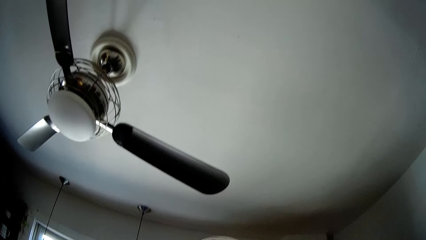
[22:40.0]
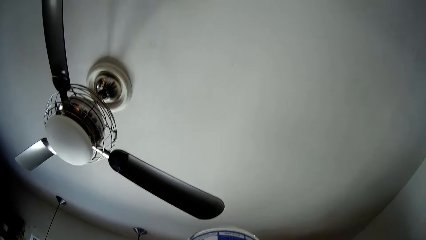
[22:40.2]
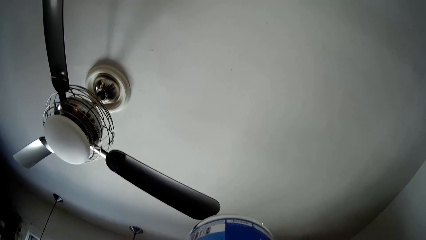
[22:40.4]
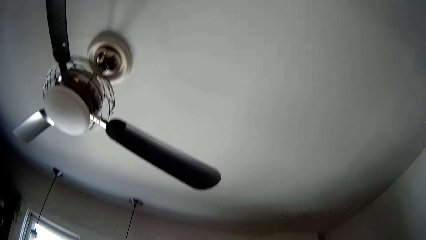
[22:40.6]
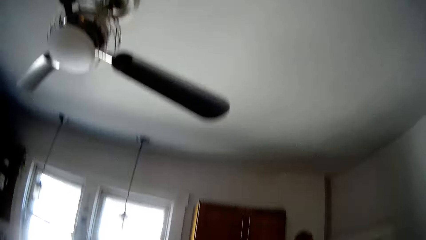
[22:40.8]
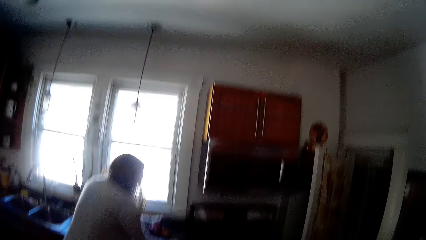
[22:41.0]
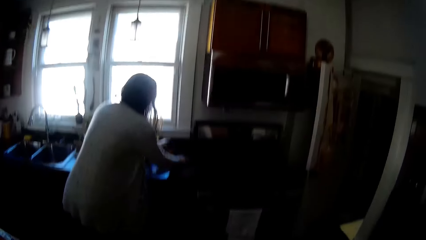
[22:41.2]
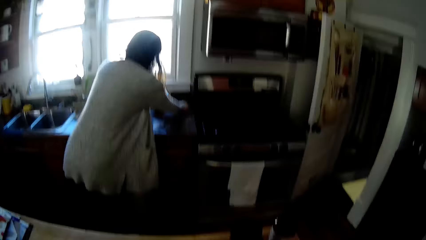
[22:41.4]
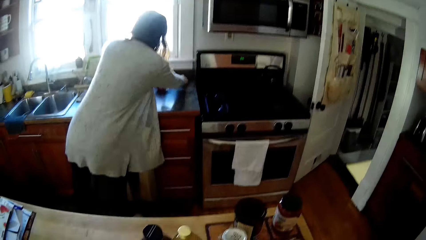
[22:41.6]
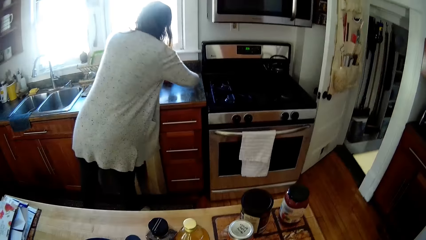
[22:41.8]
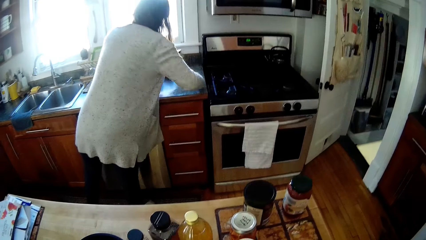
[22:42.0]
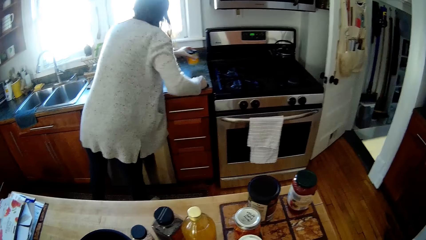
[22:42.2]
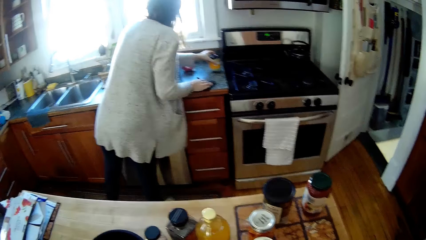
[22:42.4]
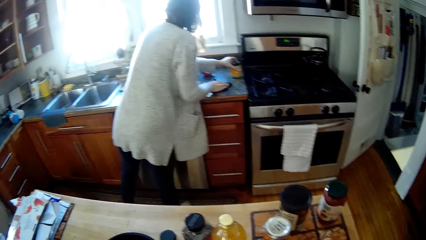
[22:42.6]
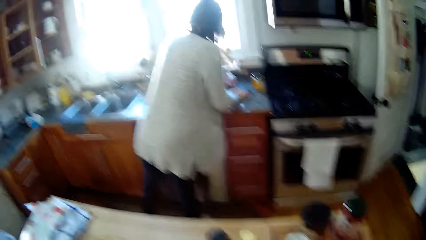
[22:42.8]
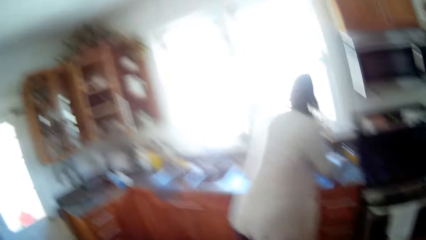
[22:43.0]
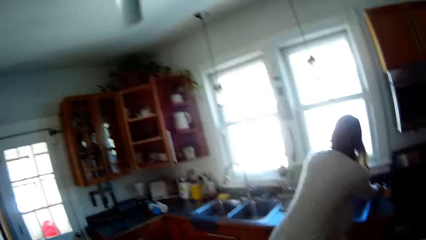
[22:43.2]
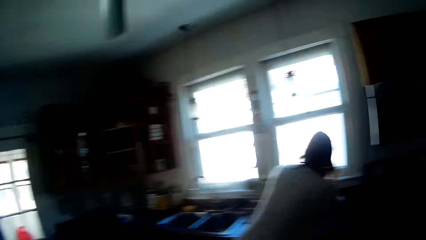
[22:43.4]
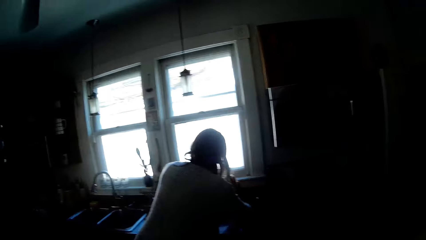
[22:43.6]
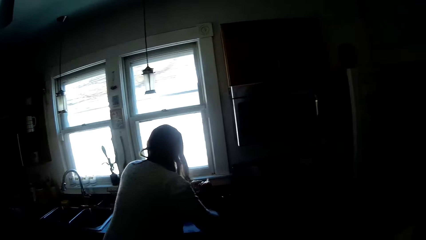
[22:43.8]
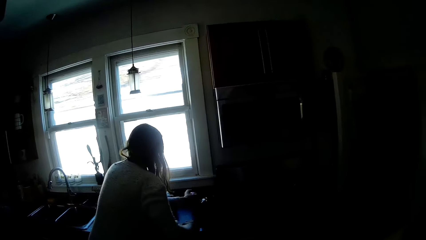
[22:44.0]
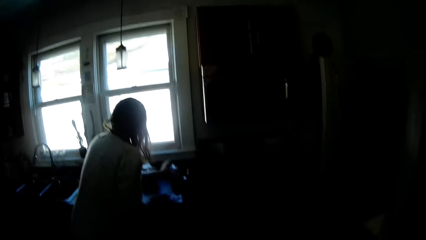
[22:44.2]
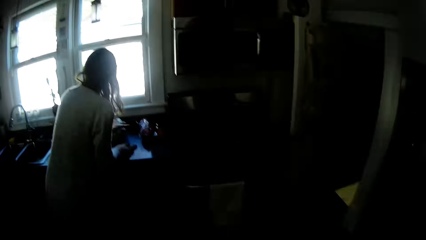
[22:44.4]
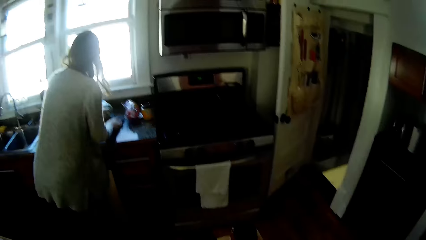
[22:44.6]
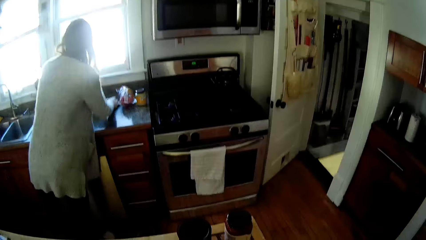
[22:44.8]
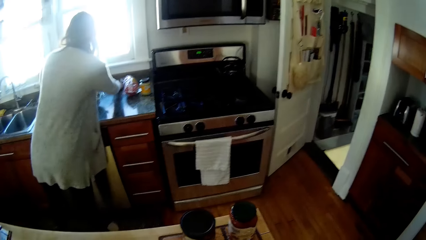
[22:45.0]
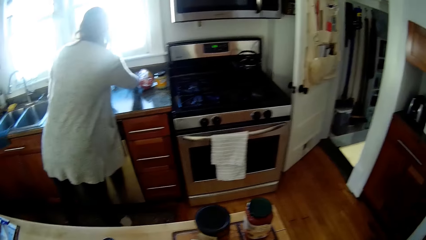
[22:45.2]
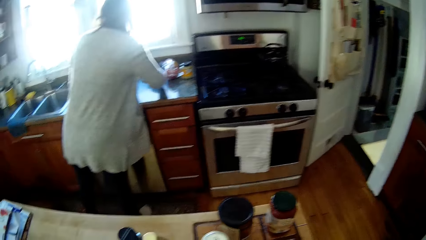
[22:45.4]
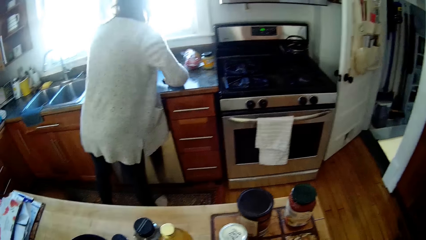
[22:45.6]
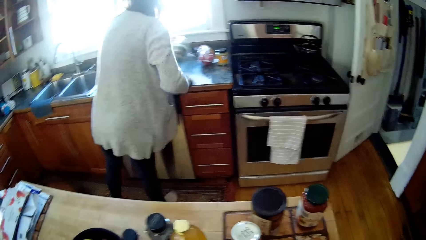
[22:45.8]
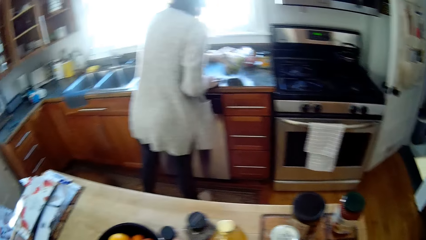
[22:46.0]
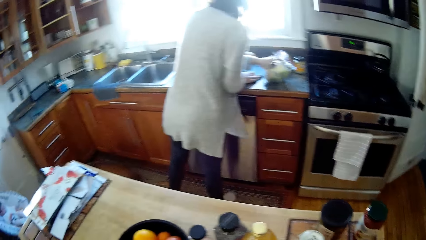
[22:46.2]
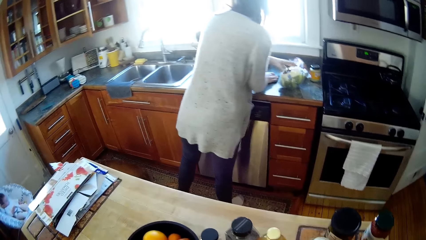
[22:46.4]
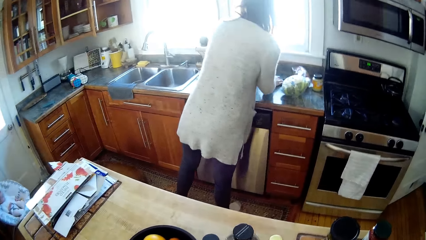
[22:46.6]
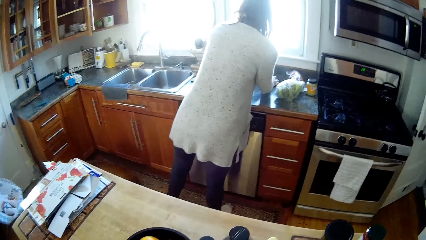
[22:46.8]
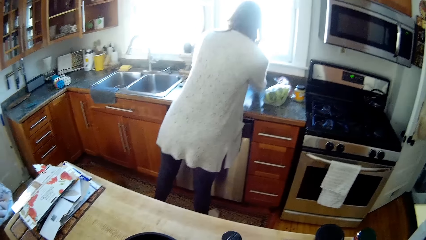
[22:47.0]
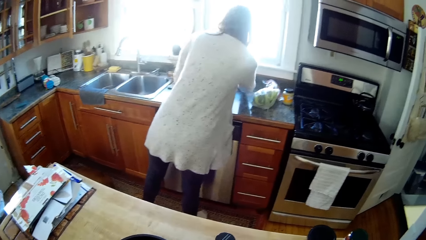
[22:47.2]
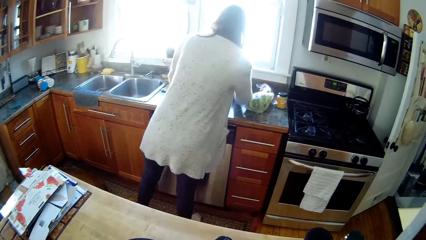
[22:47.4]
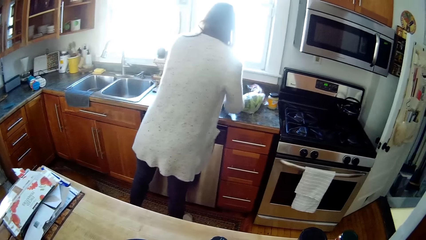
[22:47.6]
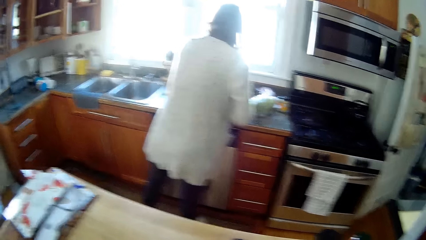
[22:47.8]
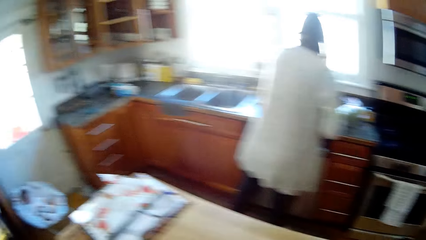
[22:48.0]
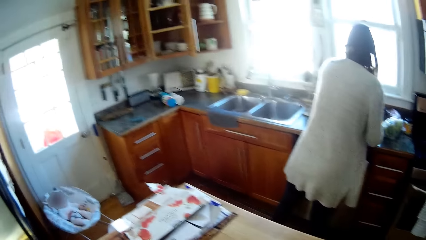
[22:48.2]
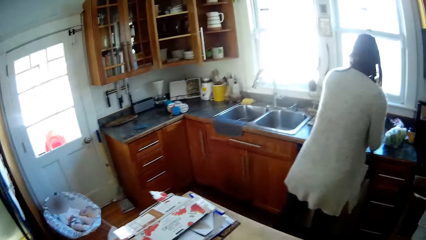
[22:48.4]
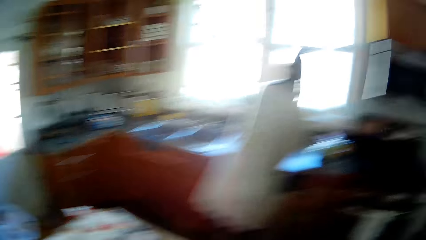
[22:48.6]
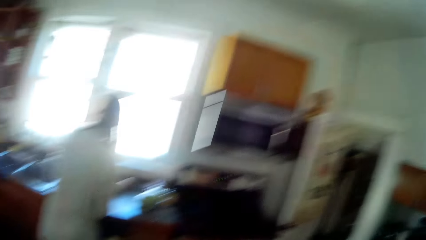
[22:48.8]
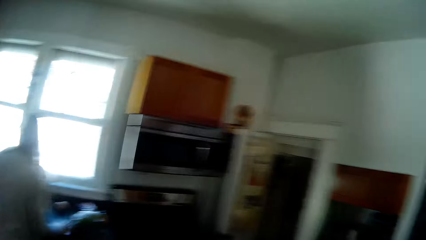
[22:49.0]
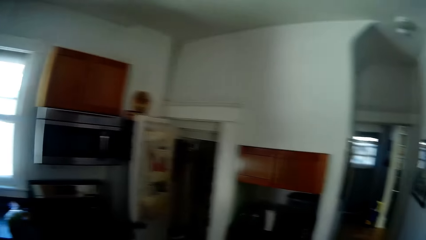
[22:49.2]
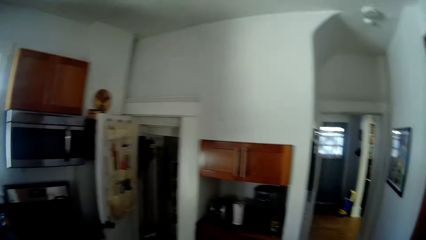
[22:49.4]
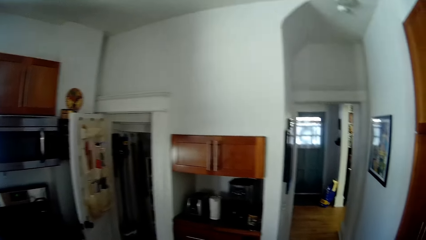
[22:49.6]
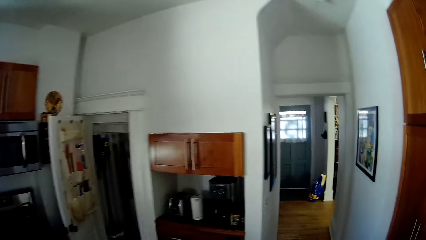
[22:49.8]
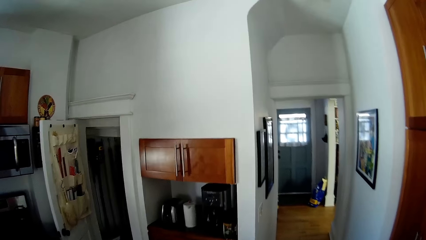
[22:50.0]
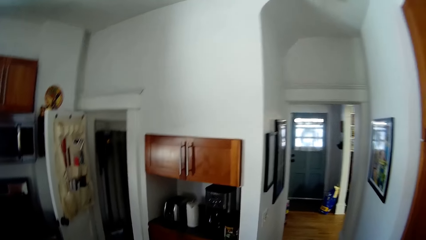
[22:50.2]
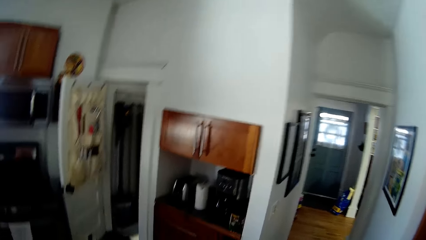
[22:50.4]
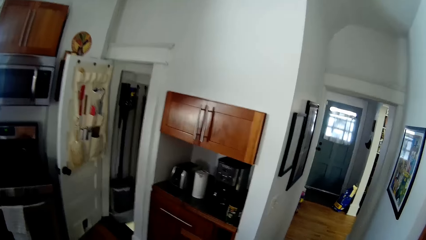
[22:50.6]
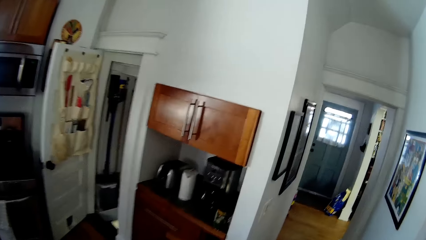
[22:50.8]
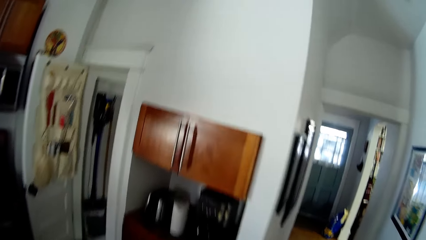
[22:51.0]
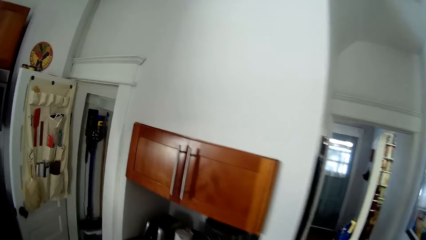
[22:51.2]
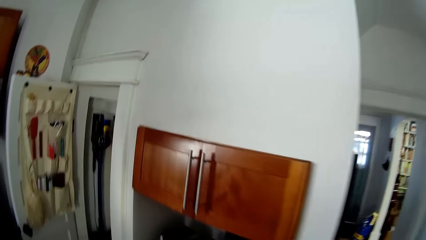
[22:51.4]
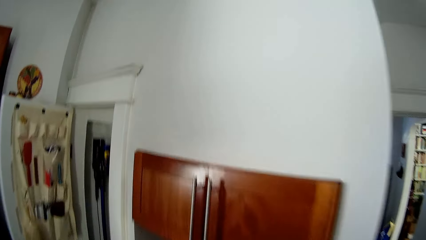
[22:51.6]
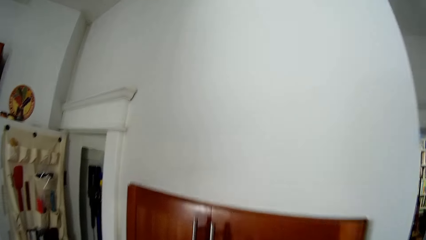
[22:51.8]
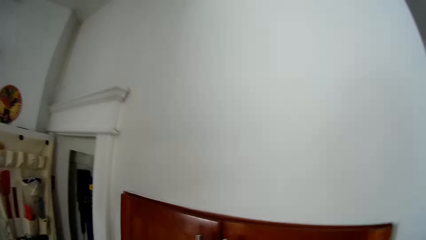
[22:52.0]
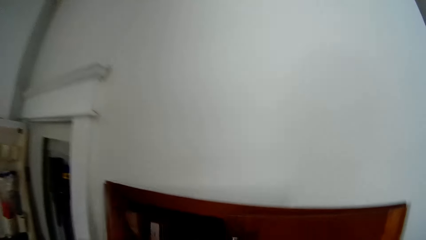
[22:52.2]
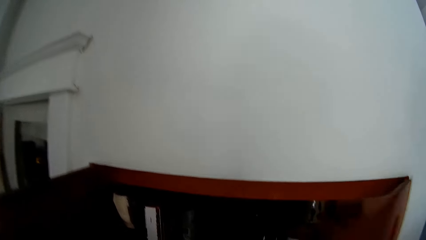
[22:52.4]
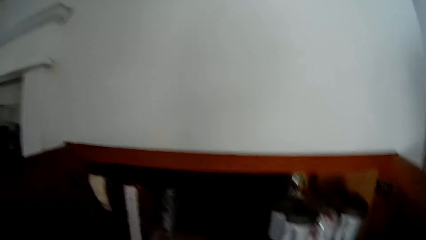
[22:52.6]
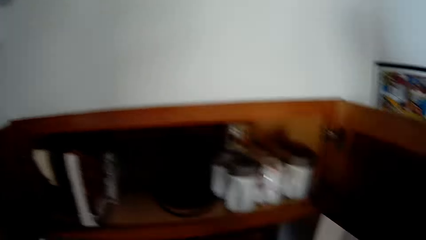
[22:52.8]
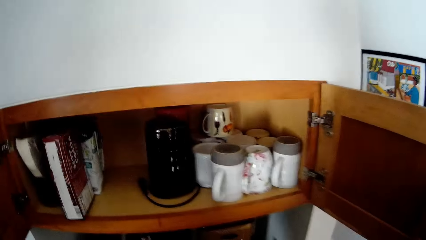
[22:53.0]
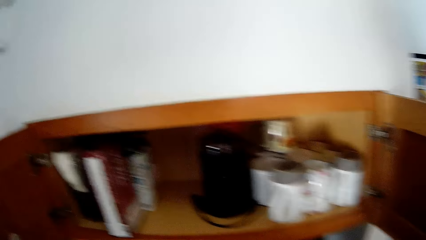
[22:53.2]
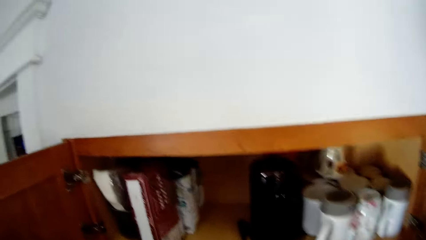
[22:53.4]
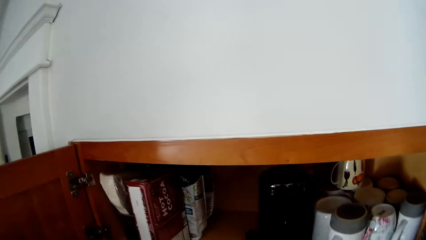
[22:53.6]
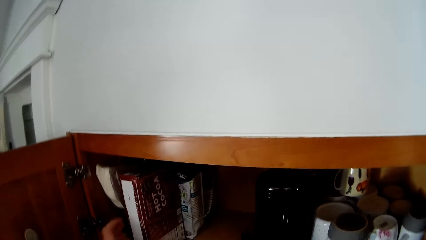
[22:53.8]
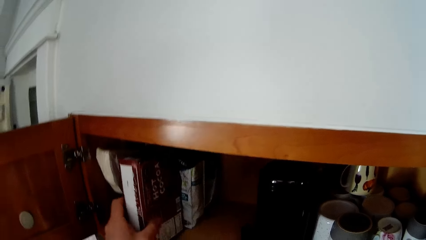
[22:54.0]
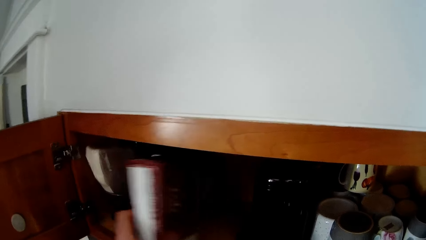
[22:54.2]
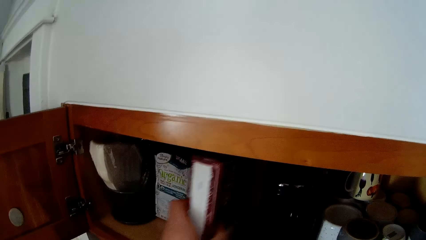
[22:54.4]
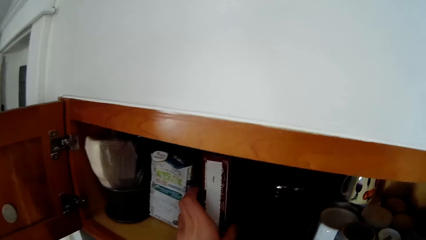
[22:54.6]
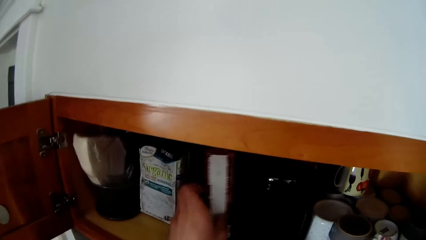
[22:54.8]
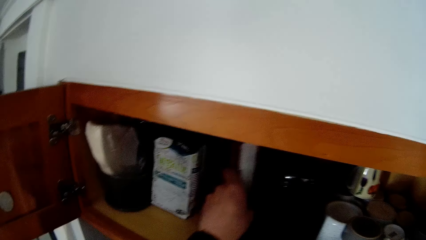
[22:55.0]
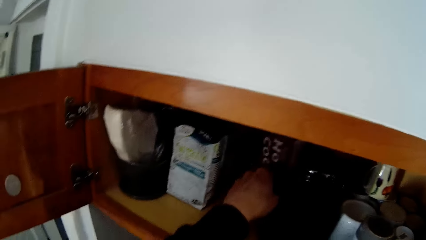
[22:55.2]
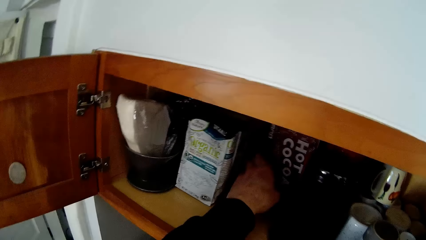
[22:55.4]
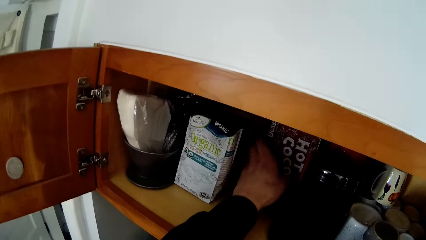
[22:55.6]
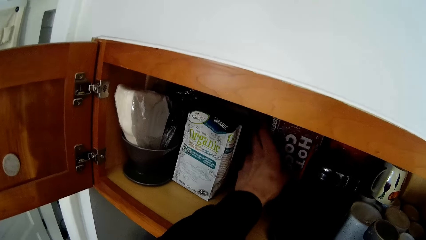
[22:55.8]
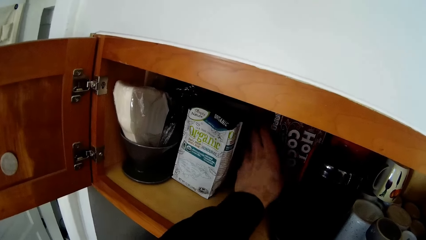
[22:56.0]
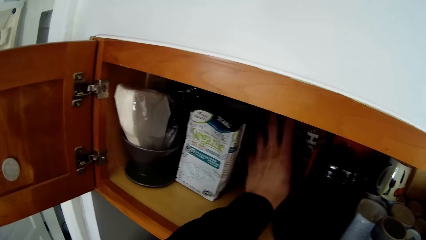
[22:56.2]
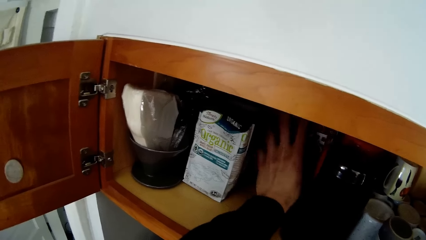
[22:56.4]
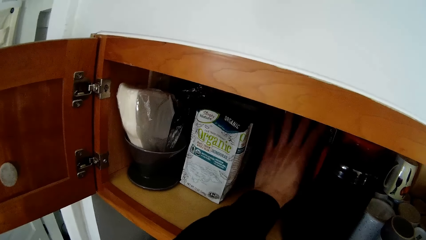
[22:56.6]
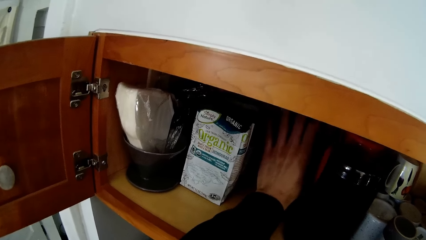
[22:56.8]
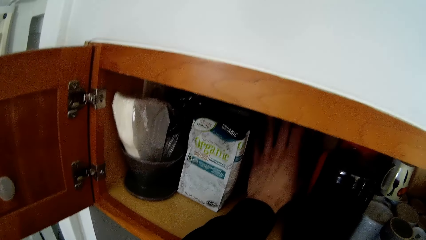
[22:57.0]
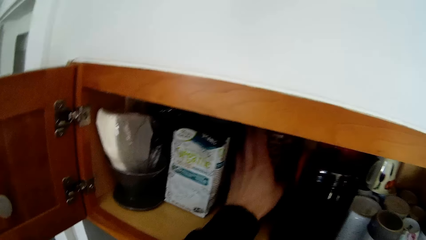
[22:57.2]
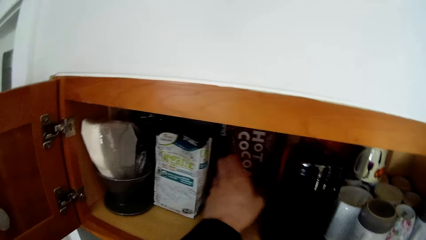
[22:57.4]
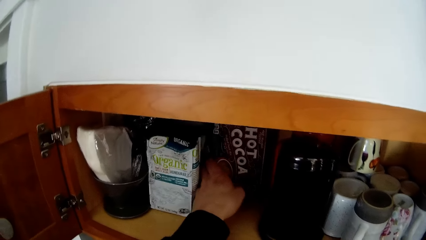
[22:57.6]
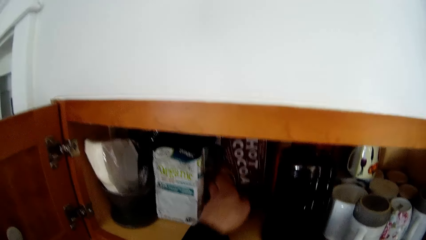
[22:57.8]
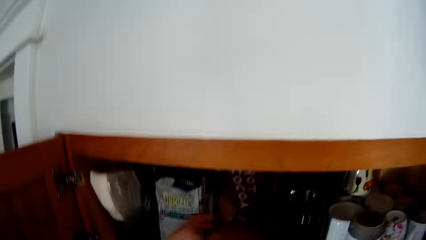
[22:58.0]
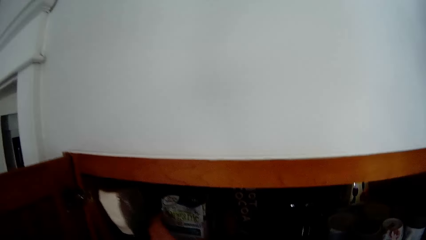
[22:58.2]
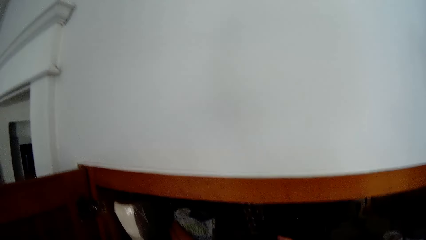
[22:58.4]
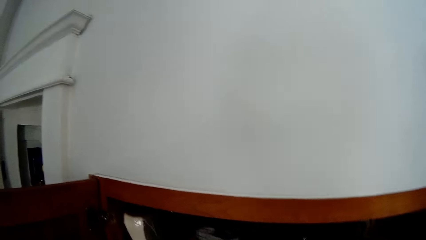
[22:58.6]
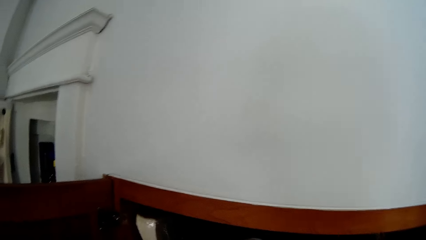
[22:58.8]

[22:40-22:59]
The camera wearer drinks from a bottle. He stares at the roof. A lady wipes the counter. The lady places a jar on the kitchen countertop with her left hand. The lady drops a can. The lady wipes the counter. The lady places a plastic bag on the kitchen countertop with her left hand. The lady drops something. The lady wipes the counter. The lady picks the pack of cabbage from the kitchen countertop with her left hand. The lady drops the pack of cabbage from the kitchen countertop with her left hand. The camera wearer walks around the kitchen. He opens a kitchen cabinet with his hands. He checks in the cabinet. He picks a pack of cocoa from the cabinet with his left hand. He arranges groceries in the cabinet. He drops the pack of cocoa in the cabinet with his left hand. He pushes the pack of cocoa in the cabinet with his left hand.
